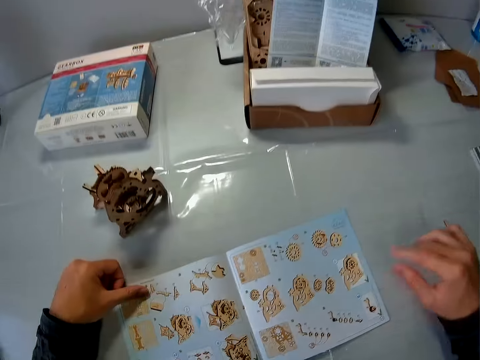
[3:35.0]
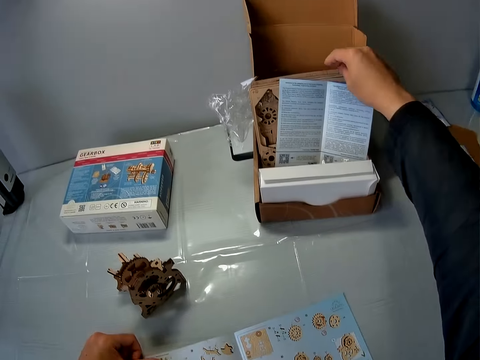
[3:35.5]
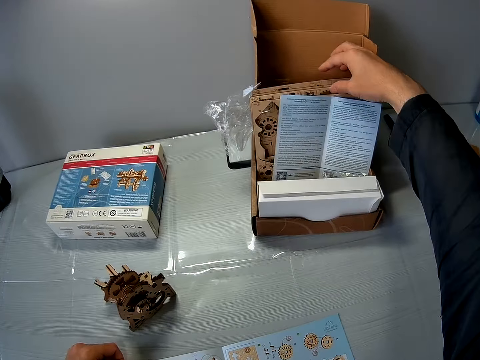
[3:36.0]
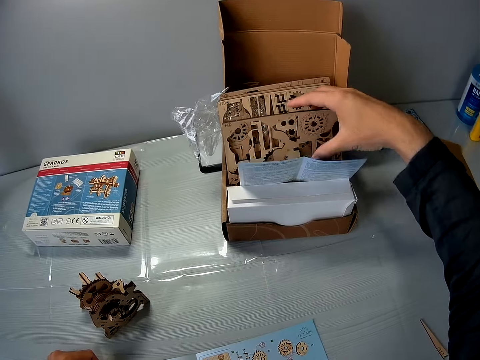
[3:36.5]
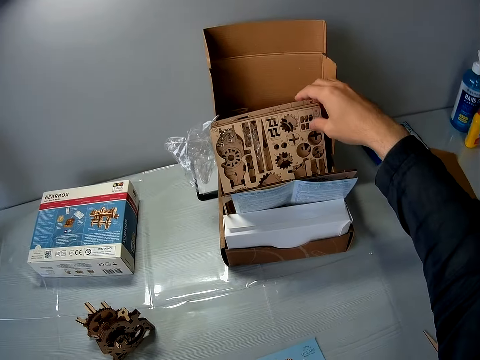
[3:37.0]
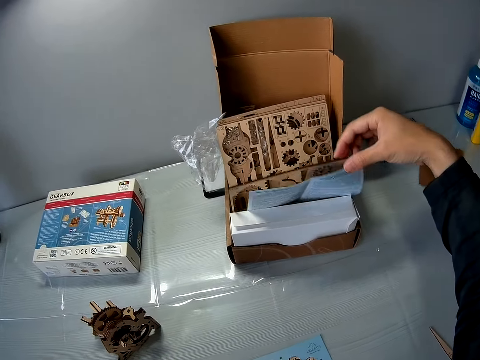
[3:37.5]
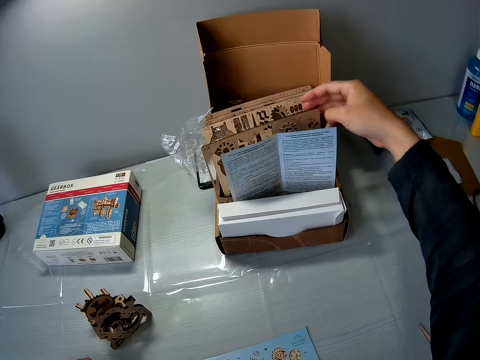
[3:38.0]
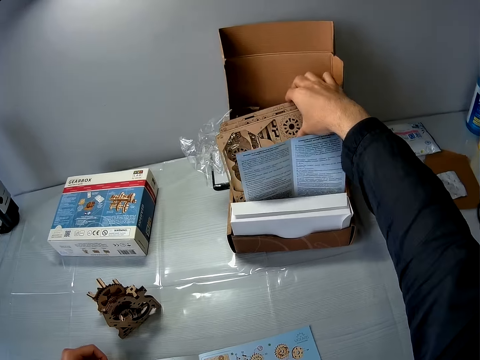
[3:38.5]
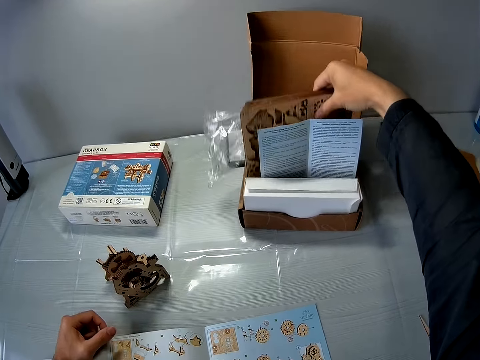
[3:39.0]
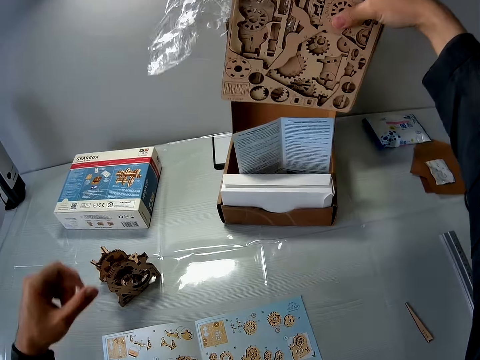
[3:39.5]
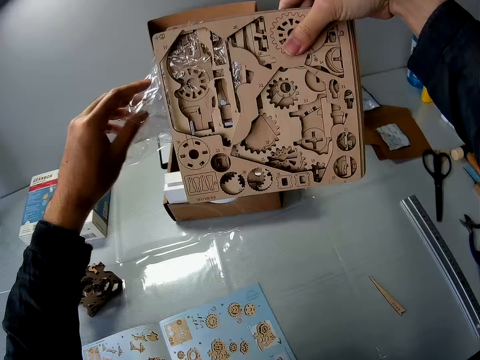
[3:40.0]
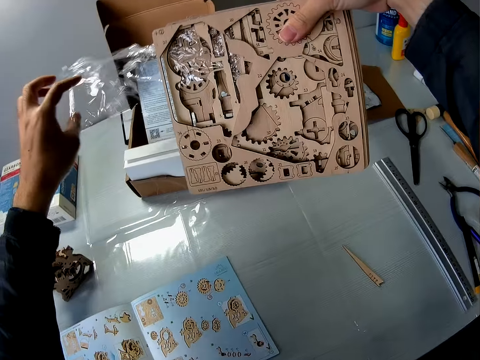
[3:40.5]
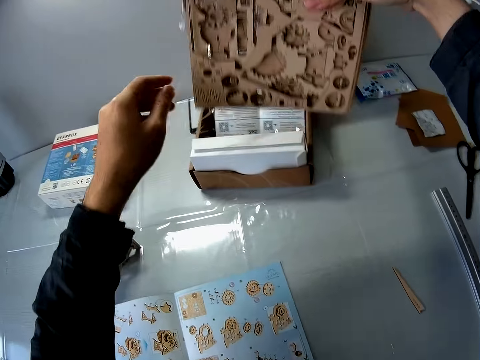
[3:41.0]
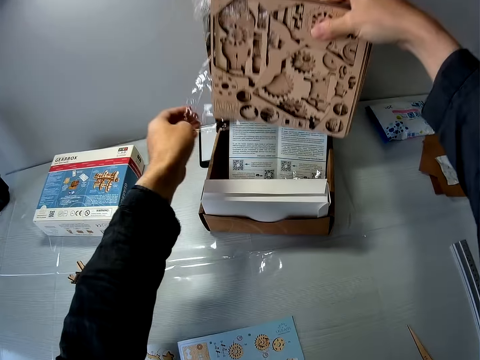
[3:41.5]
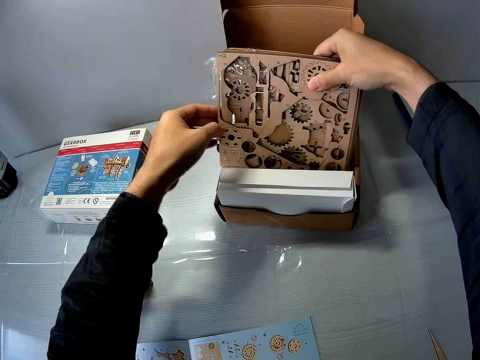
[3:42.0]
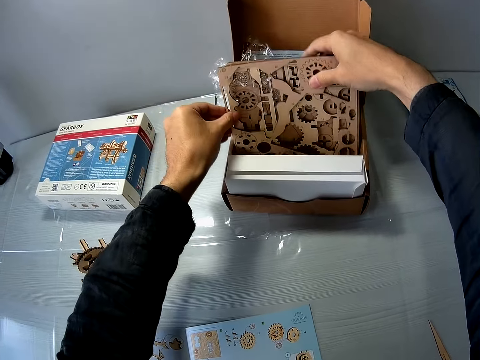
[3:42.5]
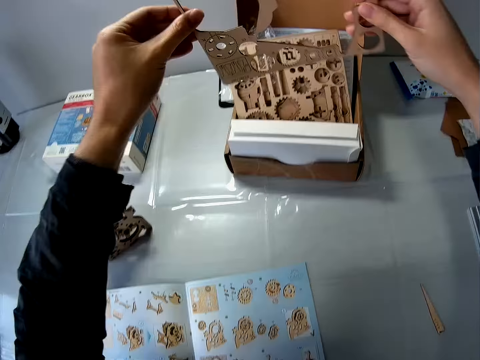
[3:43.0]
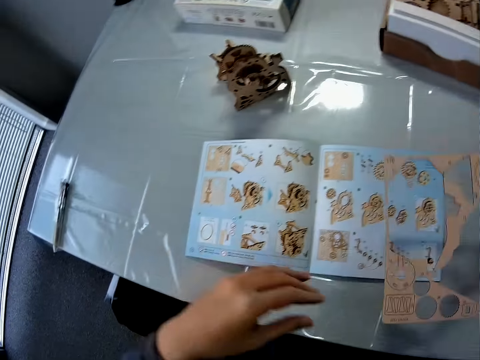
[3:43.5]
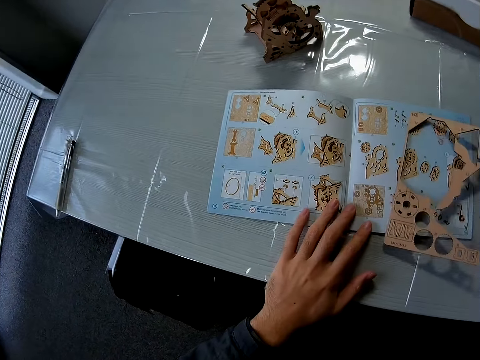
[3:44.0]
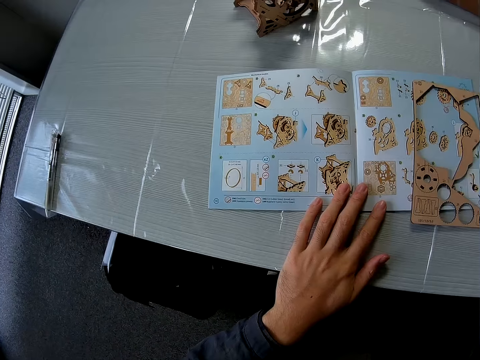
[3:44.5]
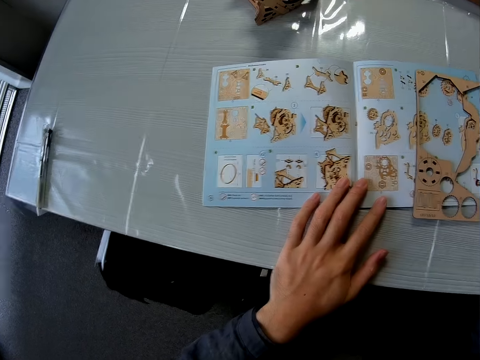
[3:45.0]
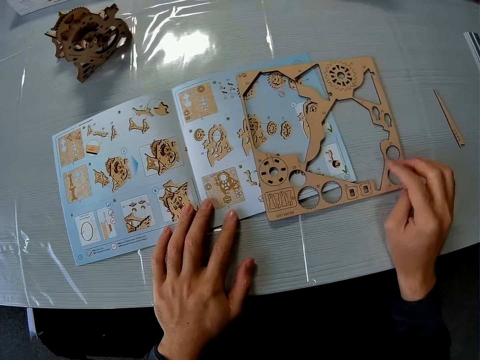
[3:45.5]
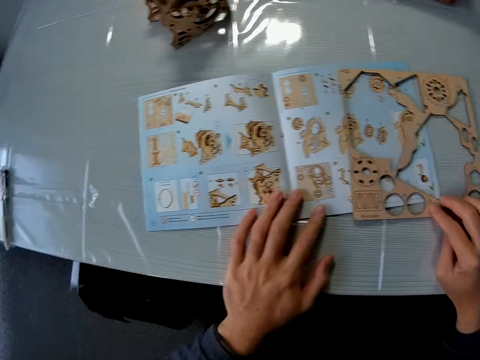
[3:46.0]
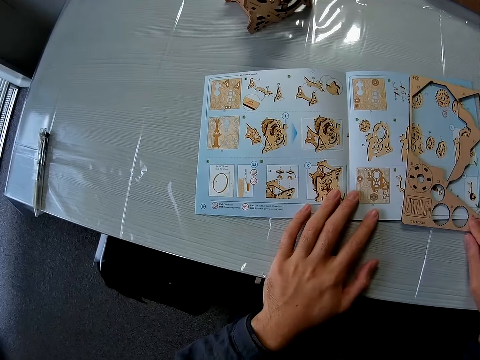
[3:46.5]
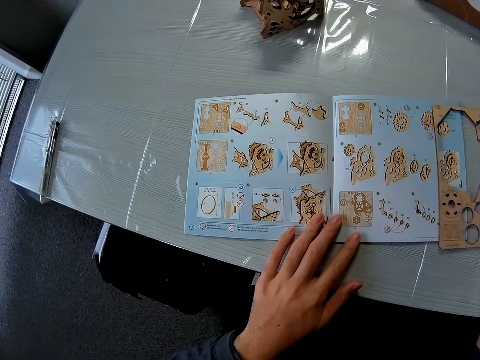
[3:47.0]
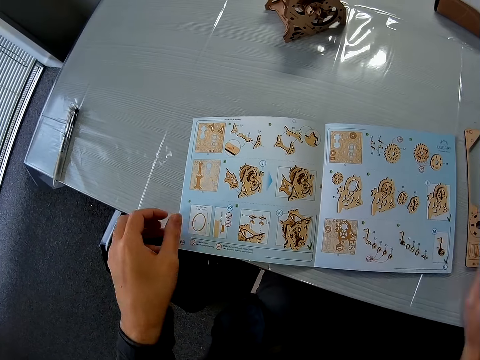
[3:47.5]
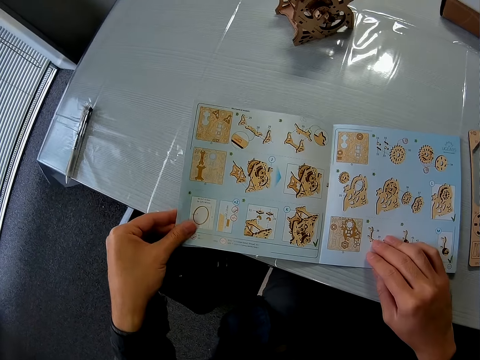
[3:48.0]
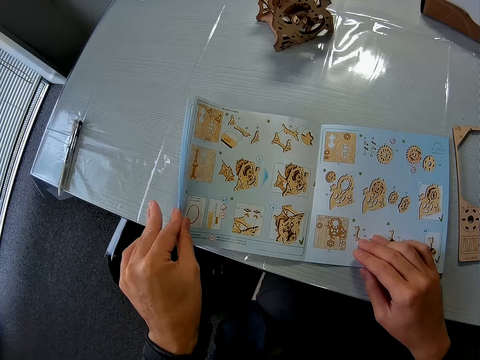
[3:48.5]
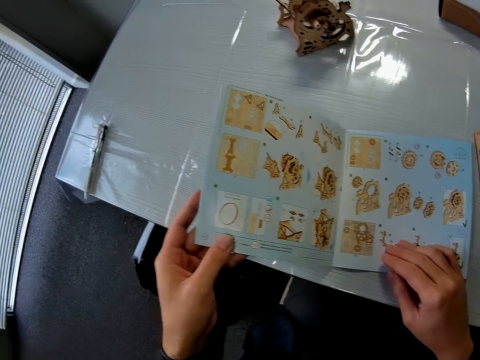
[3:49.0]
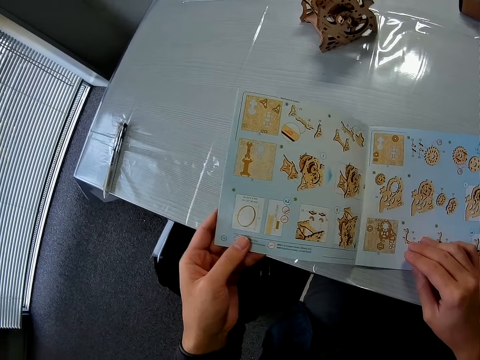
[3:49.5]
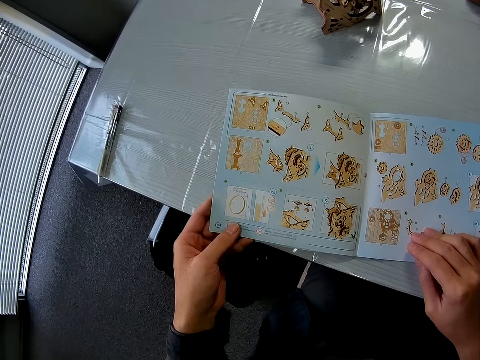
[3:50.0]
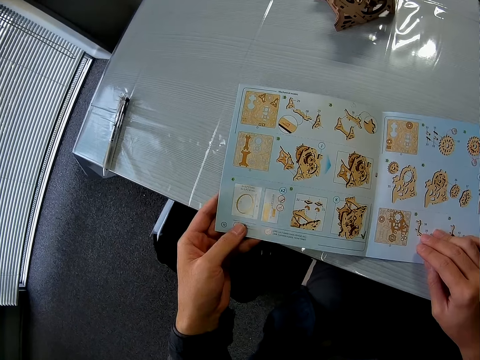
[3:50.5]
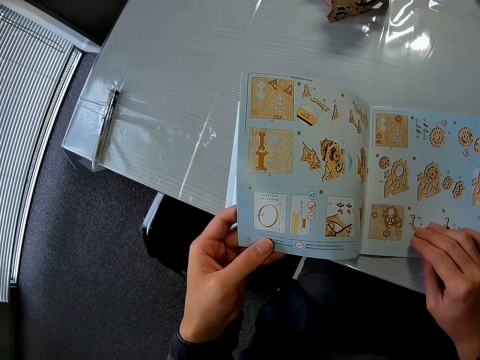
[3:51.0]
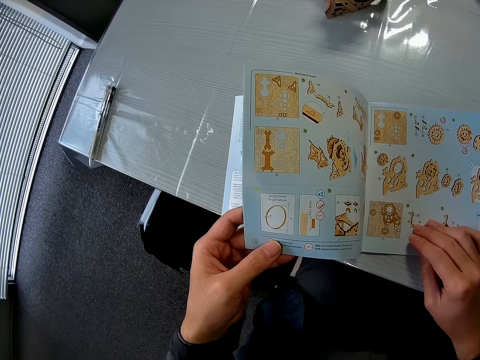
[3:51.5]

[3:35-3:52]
The camera wearer picks up puzzle sheets or wooden crafts from a brown carton. They touch the wooden craft. They pull nylon slightly from the midst of the puzzle sheets. They drop the puzzle sheets on the brown carton. They remove a puzzle sheet from the carton. They hold an instruction book or manual. They place the puzzle sheet on the instruction manual. They hold the wooden craft. They move the puzzle sheet away from the instruction manual on the table. They move the instruction book. They hold the instruction book. They open another page of the instruction manual slightly.

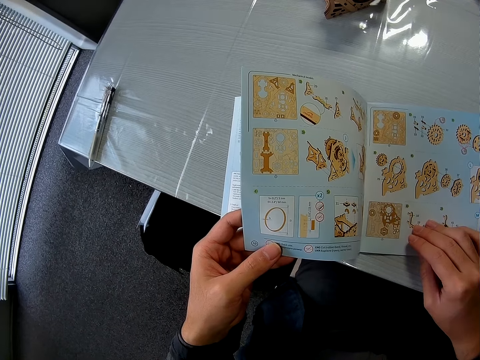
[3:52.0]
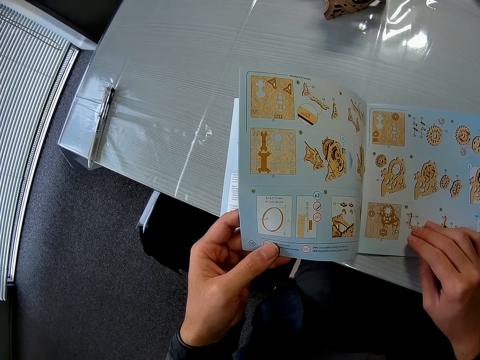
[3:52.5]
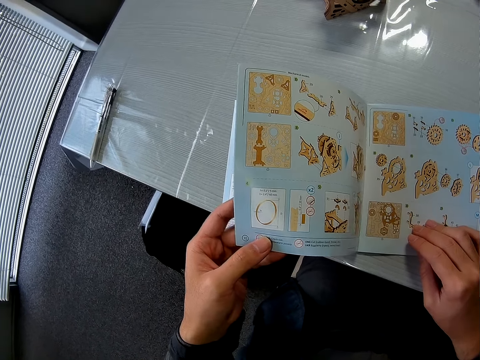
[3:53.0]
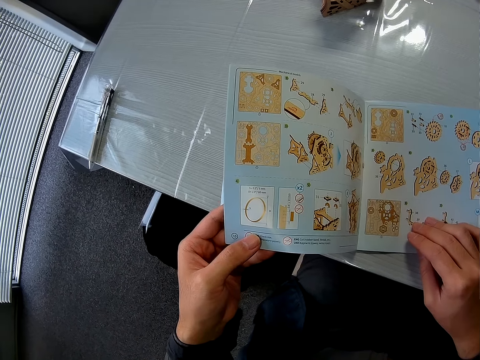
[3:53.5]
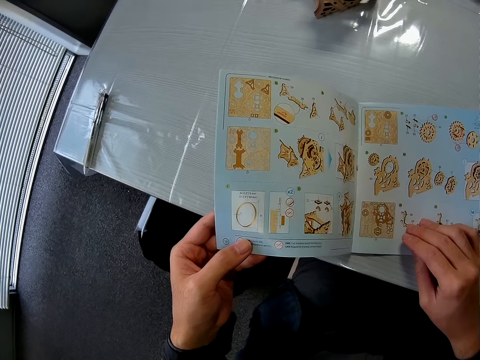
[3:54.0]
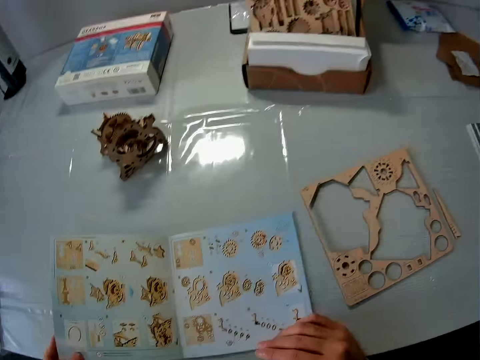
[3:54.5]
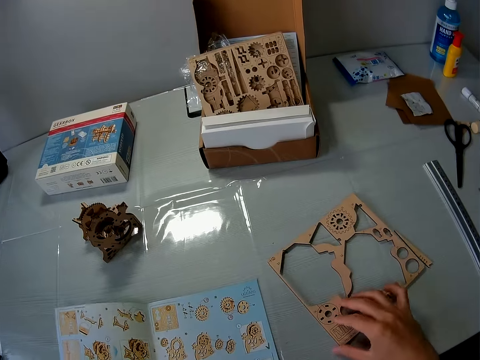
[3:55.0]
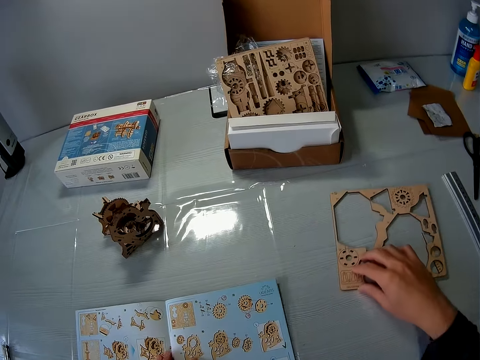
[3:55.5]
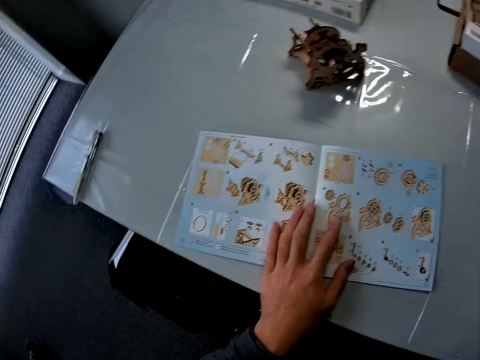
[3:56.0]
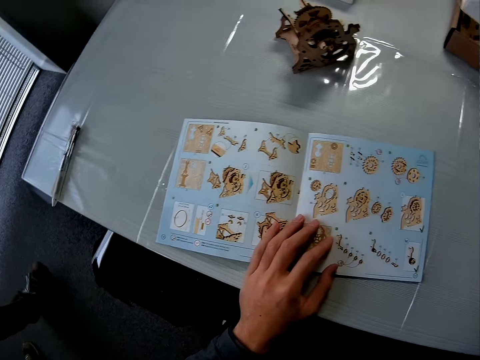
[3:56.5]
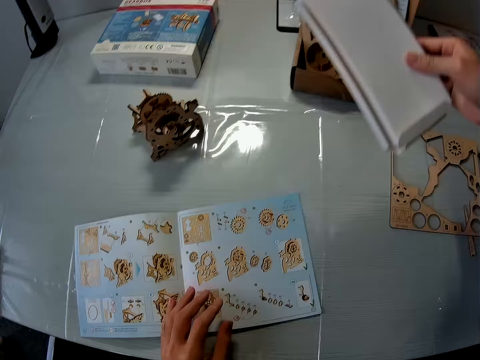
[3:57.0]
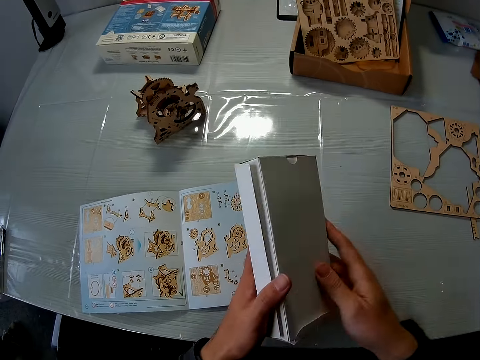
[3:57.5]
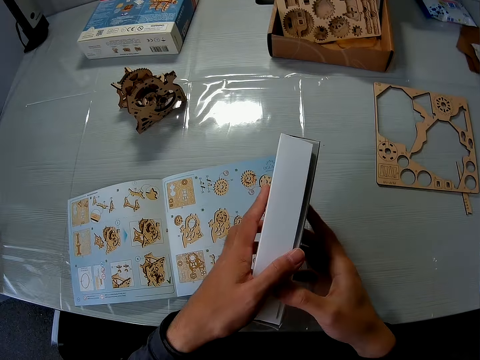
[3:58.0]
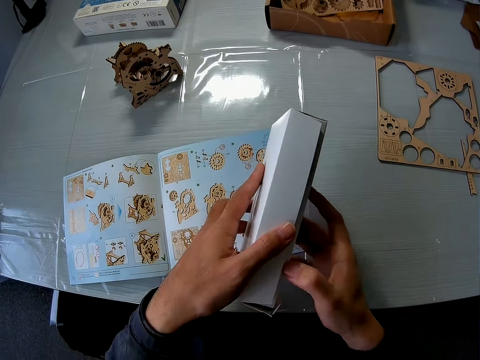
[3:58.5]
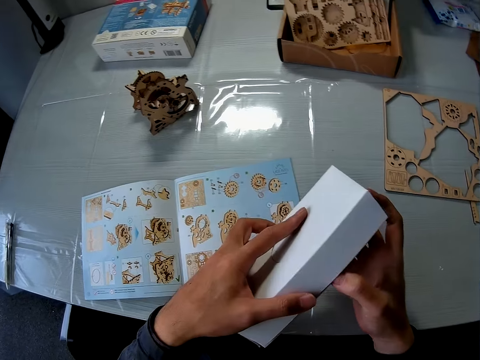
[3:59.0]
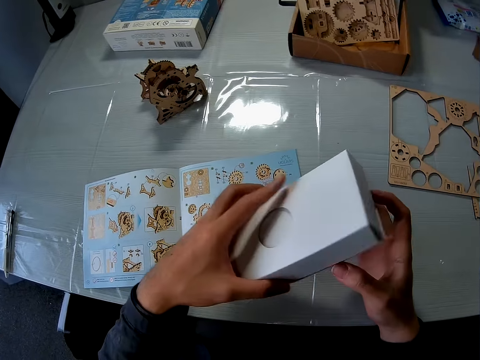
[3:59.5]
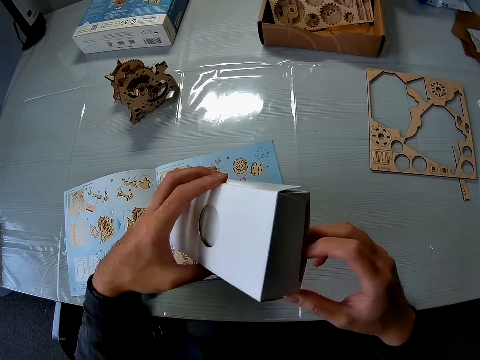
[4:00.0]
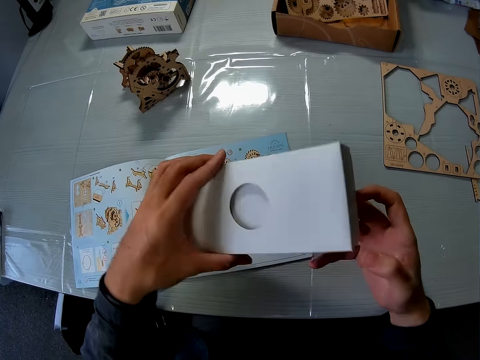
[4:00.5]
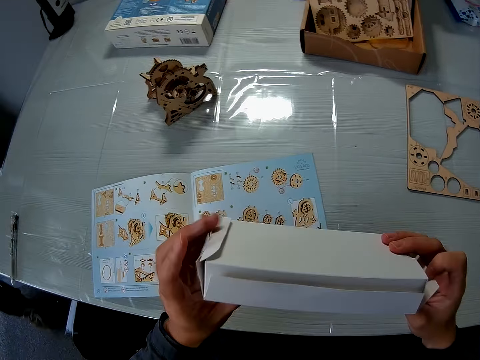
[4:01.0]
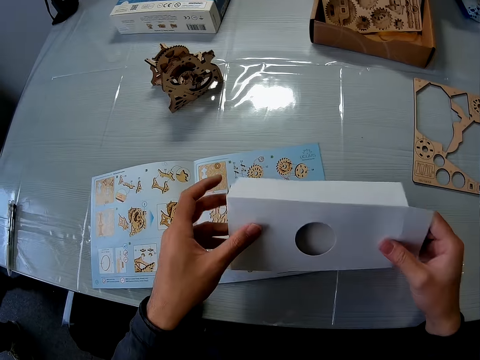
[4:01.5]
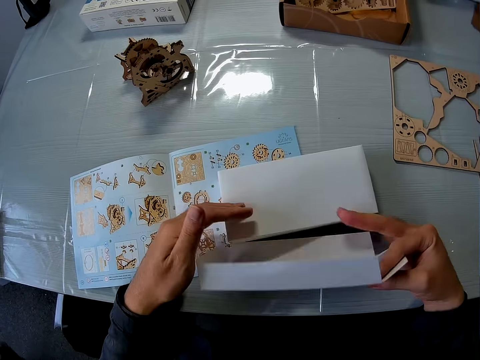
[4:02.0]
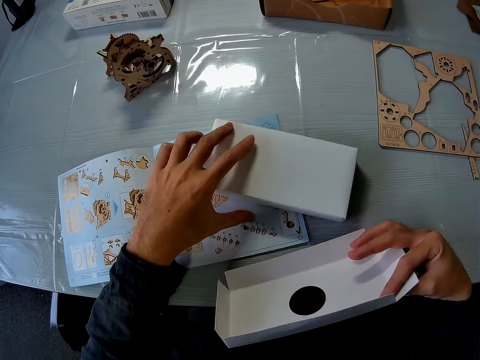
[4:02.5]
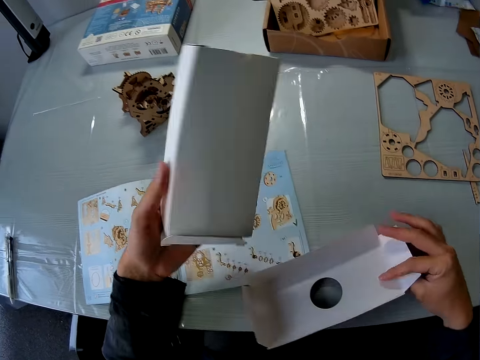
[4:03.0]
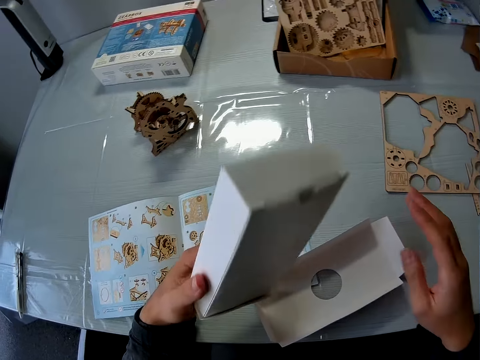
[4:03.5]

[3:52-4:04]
The camera wearer moves the puzzle sheet with his right hand on the table. He removes a white carton from the carton of the puzzle sheet. He opens the first layer of the white carton. He holds the box. He picks up the inner white carton from the table and drops the outer layer of the white carton on the table.
